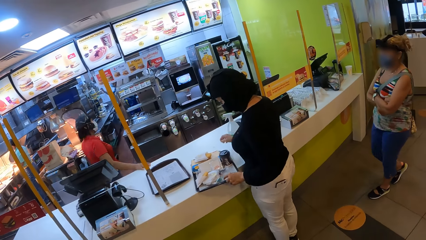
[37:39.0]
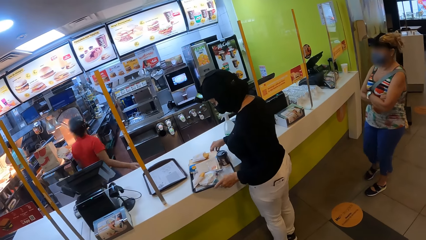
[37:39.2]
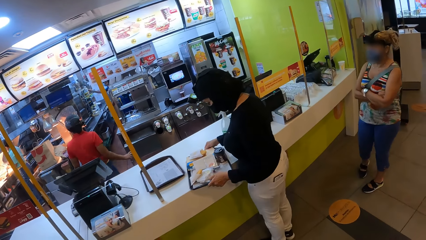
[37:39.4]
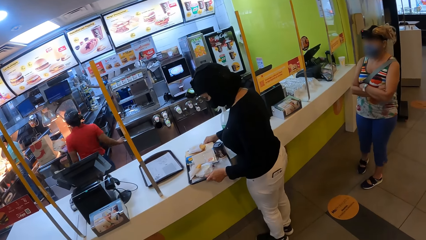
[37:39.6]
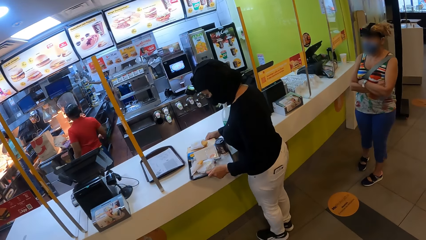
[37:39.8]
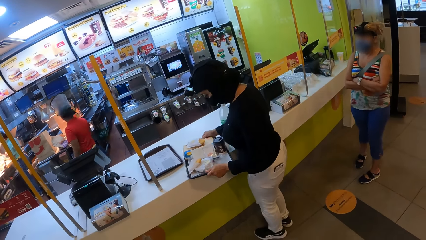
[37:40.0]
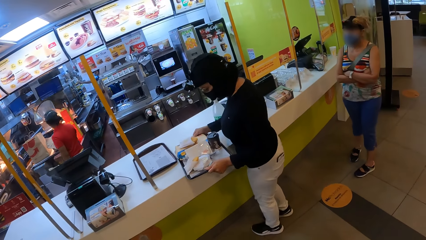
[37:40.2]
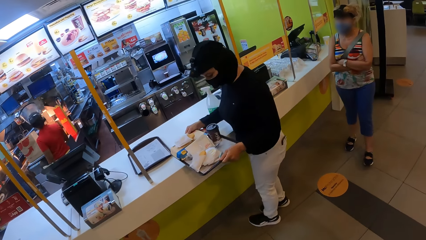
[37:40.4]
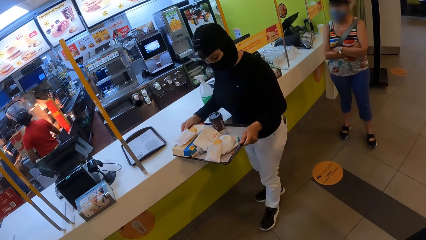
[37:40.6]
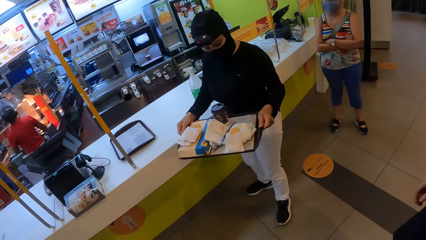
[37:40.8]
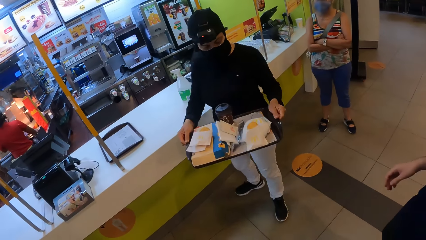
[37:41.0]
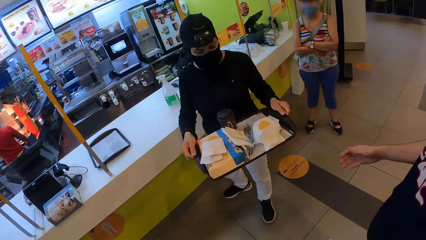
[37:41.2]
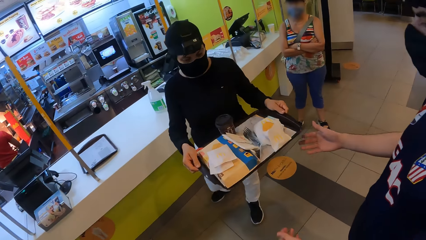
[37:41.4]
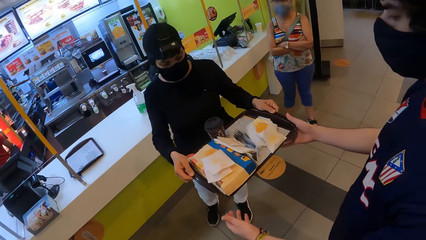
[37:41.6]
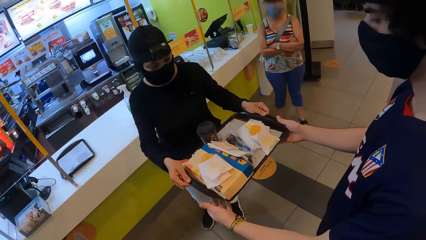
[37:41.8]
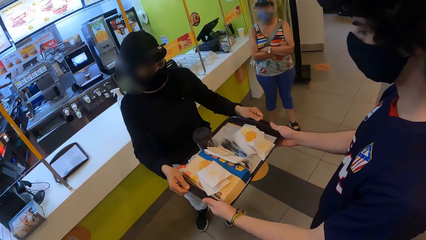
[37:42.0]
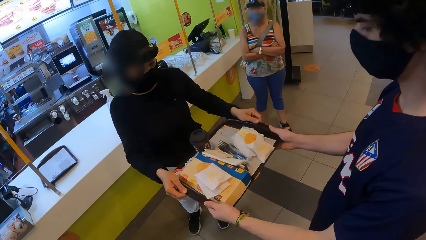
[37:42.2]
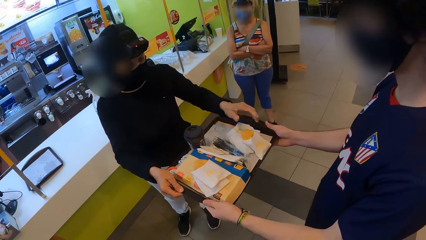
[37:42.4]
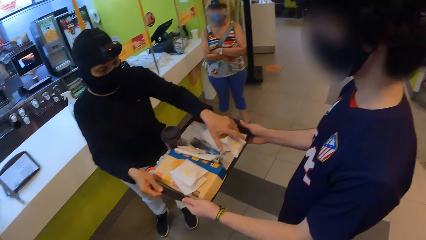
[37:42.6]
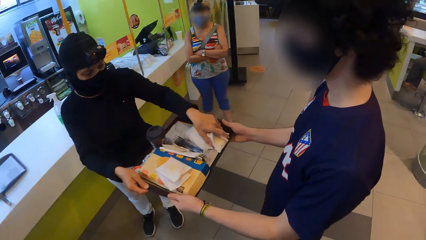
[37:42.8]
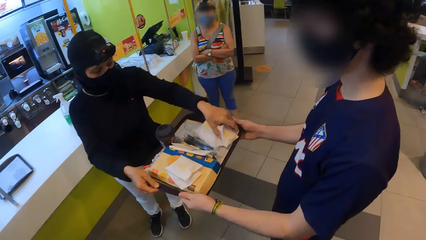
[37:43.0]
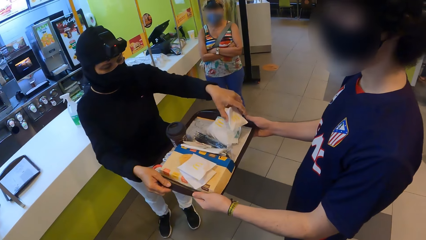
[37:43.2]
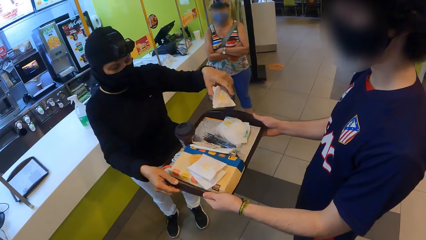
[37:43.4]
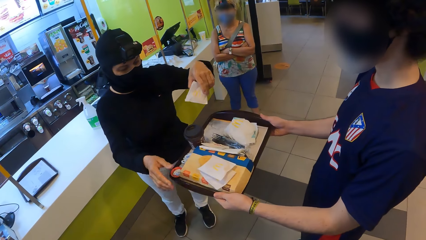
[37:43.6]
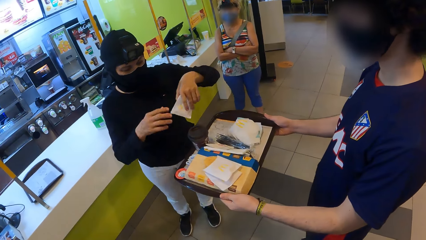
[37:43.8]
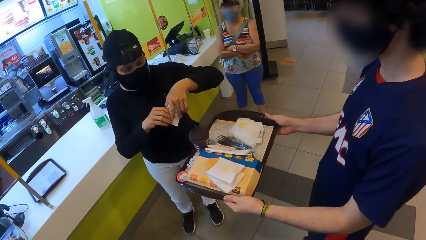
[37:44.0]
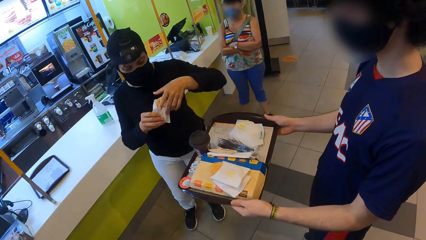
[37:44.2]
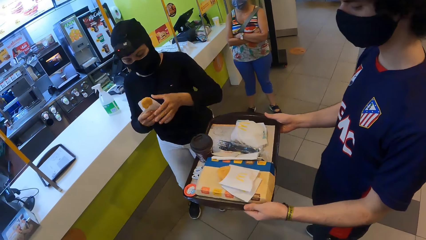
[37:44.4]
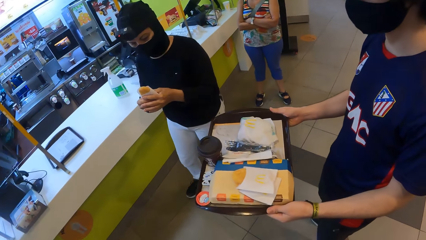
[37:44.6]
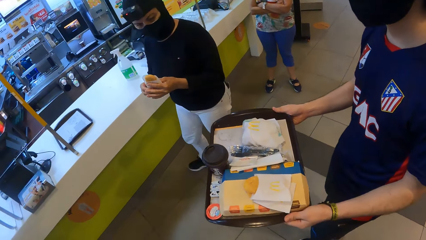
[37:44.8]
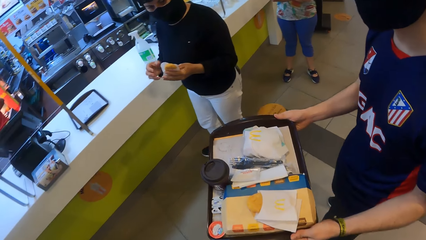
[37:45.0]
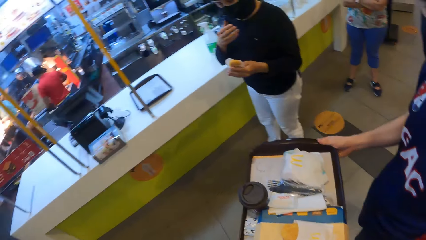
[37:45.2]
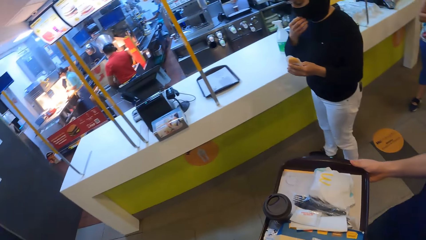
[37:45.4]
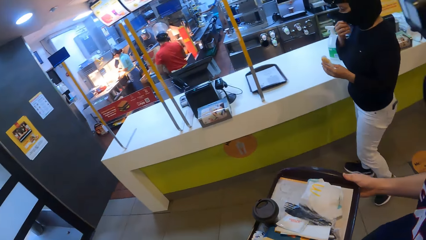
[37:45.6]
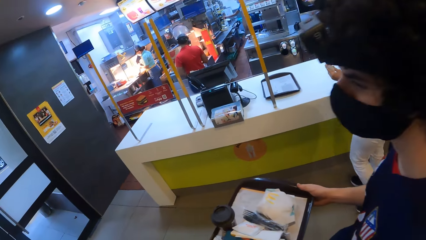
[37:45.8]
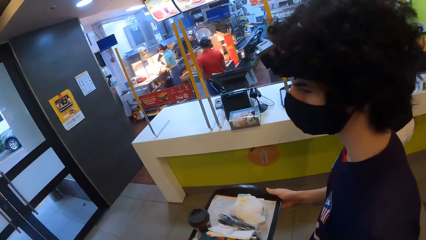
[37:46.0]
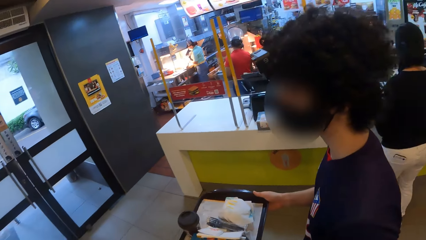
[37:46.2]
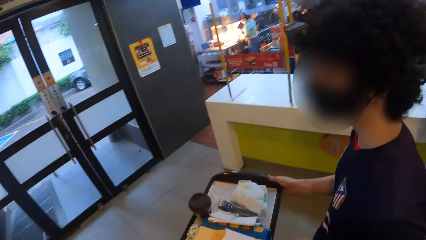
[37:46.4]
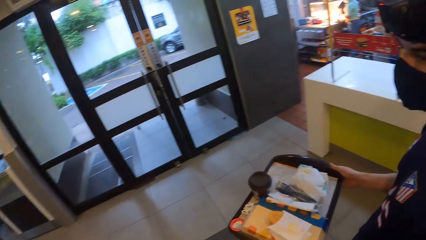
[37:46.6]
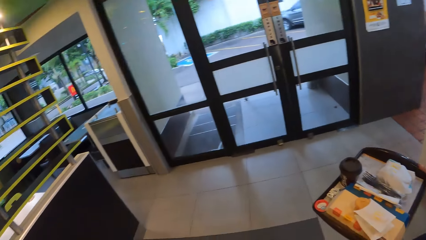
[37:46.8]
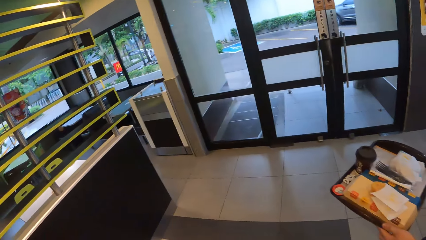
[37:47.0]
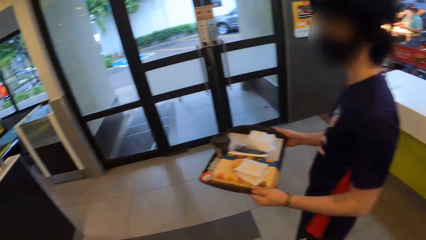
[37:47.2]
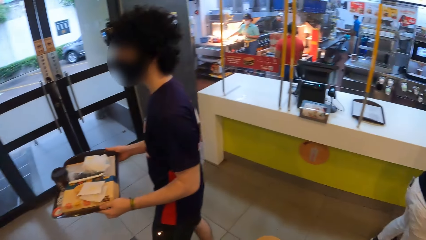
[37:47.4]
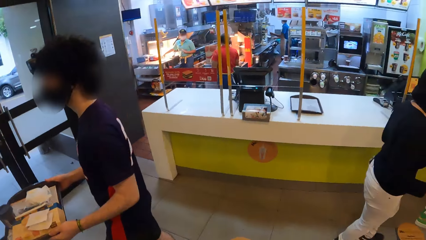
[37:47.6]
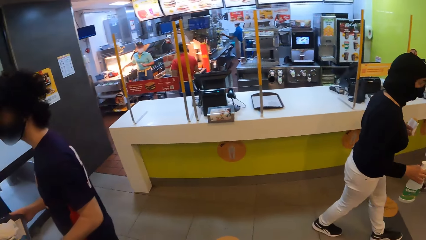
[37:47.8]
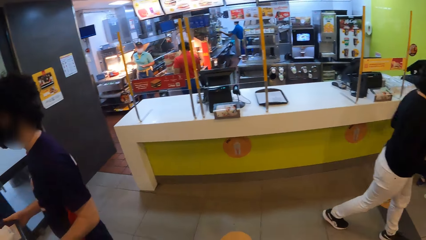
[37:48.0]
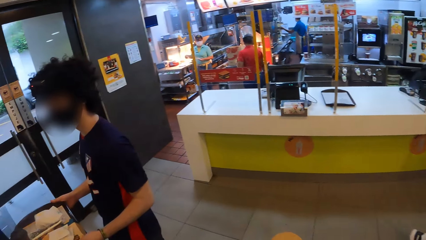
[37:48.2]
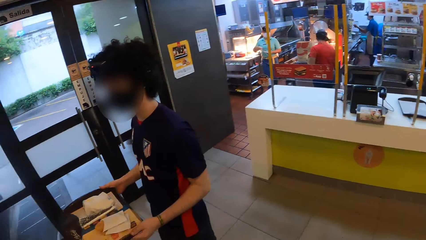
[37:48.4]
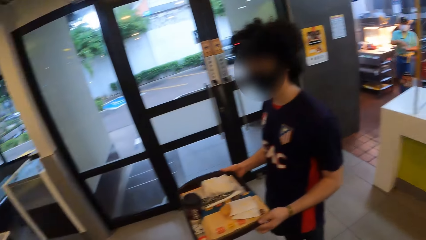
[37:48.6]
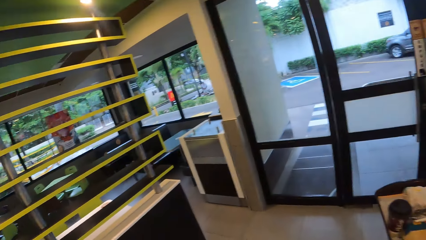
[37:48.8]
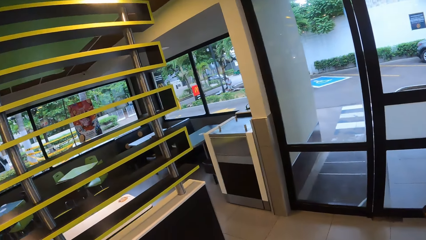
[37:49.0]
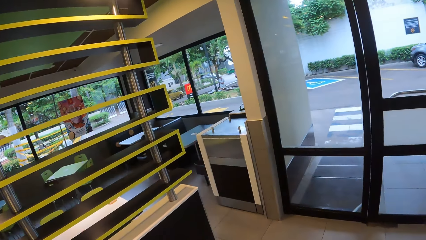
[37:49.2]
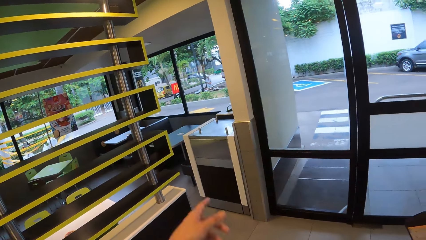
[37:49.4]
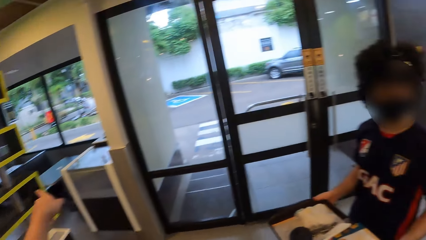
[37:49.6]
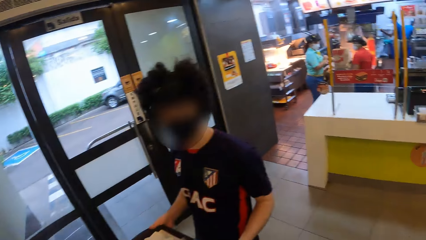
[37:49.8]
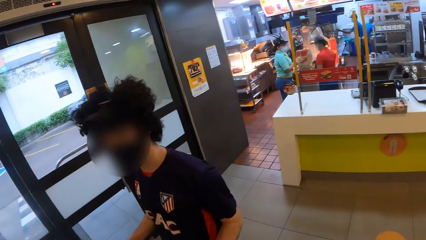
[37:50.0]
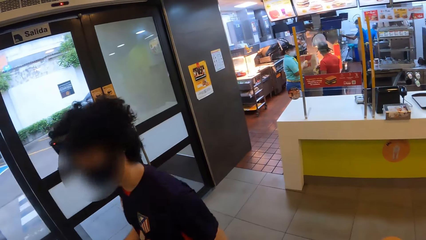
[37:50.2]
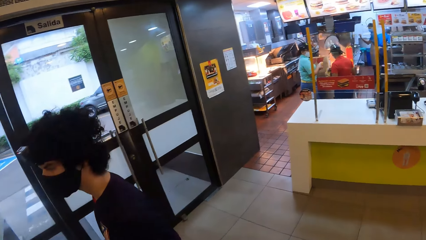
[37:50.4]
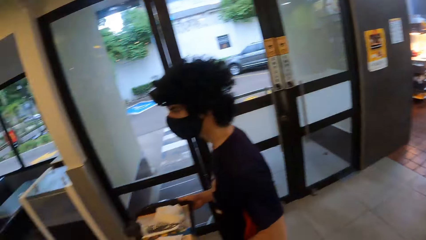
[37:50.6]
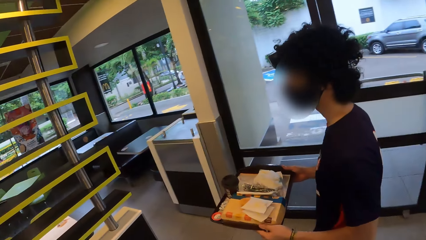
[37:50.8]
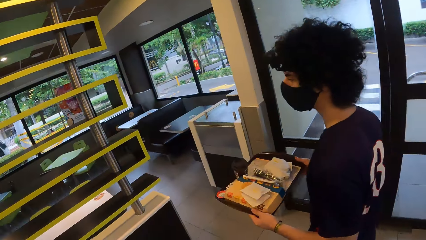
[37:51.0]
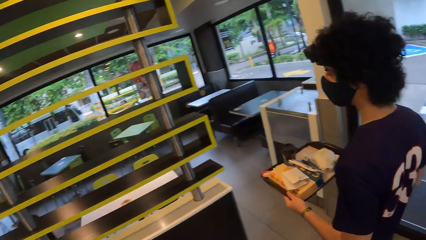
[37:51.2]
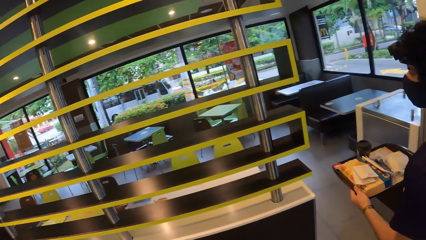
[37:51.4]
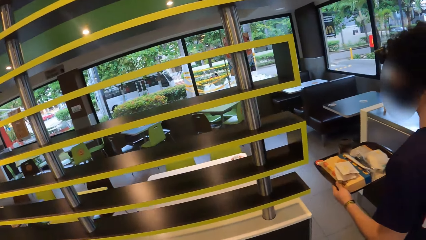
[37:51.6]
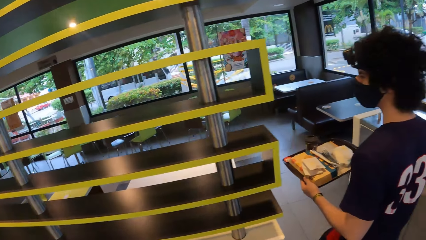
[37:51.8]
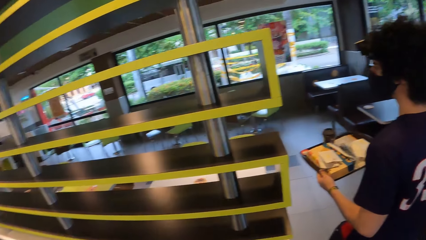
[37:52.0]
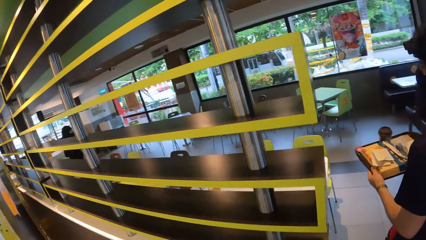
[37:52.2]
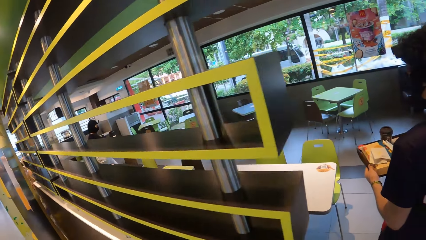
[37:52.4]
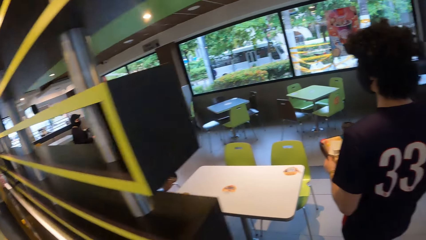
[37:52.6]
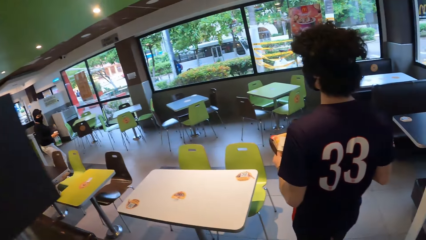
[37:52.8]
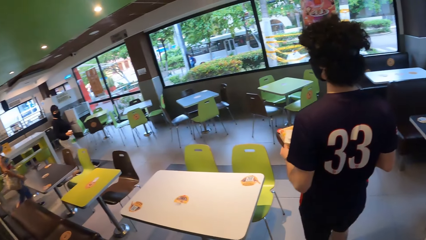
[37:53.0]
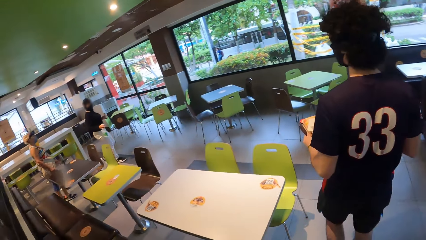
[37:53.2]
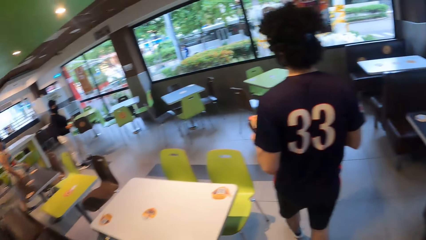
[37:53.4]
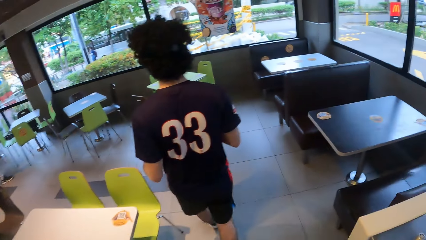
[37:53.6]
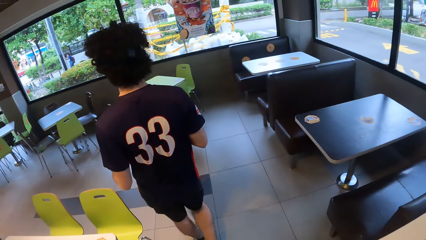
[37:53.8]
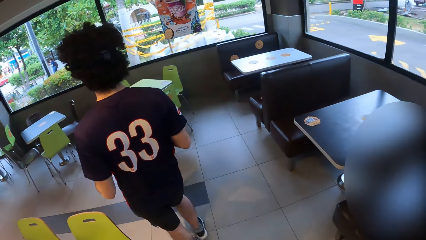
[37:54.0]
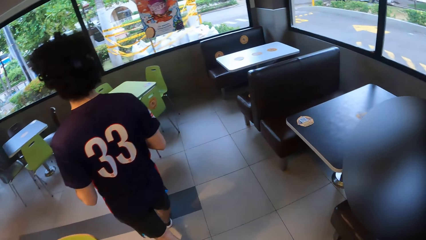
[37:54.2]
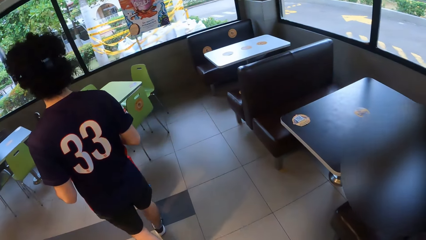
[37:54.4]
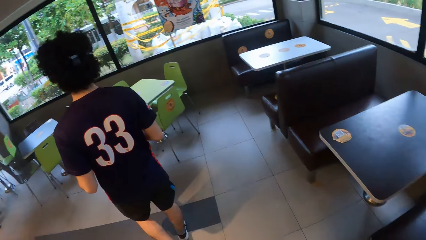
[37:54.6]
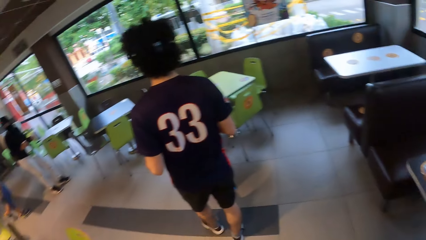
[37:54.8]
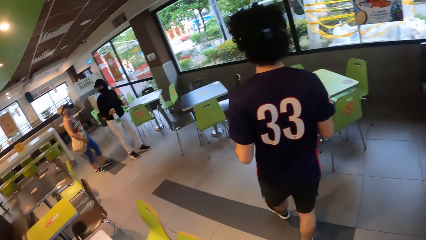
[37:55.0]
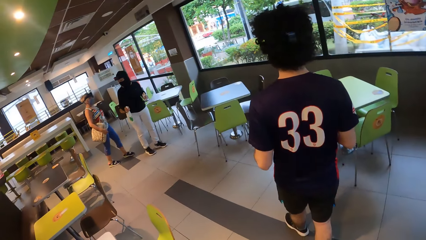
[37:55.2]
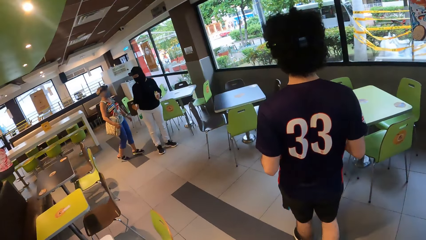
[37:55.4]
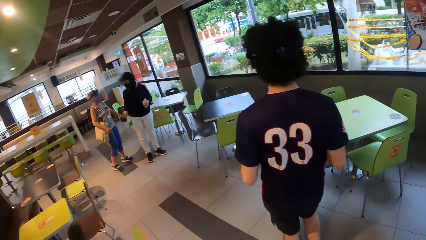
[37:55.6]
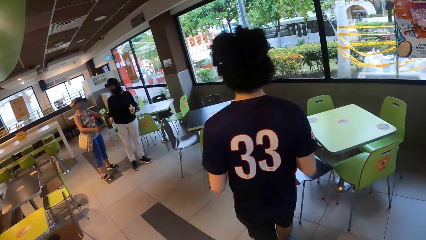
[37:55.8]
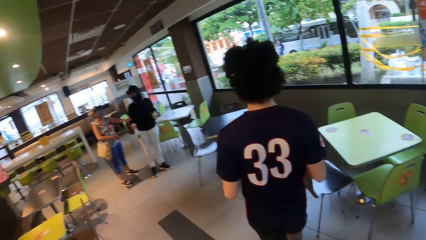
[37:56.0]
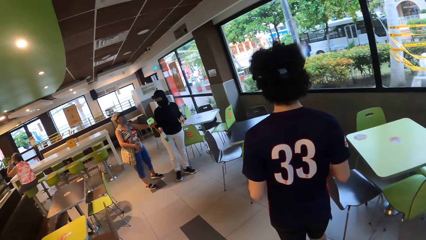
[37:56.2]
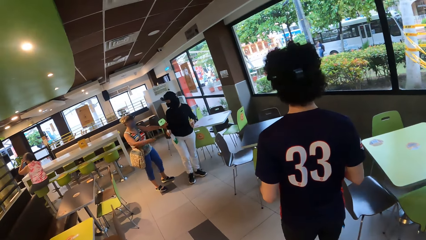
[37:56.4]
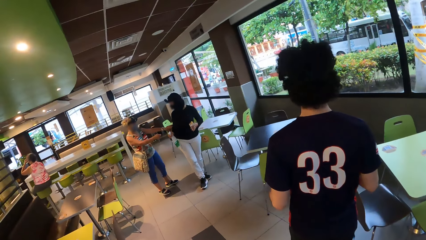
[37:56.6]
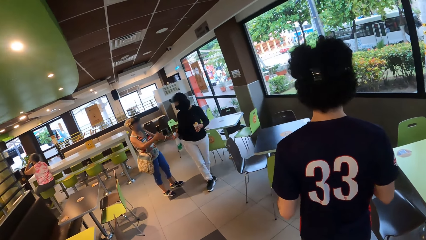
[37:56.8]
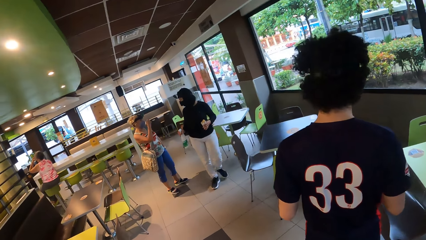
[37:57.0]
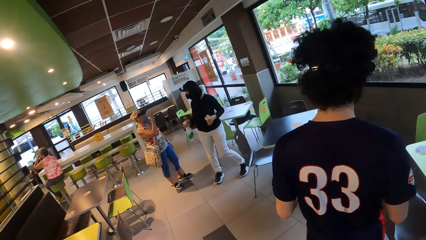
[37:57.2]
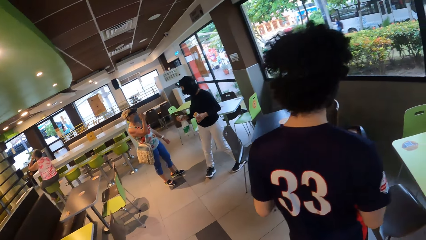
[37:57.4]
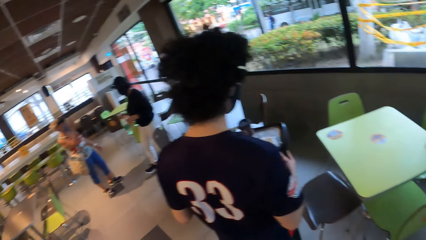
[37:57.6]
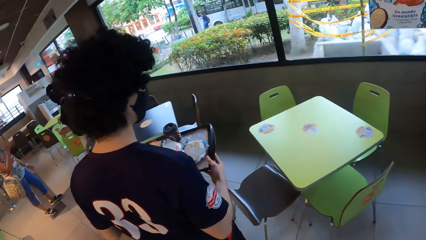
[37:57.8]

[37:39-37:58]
A woman takes the food from the counter, carries the food and passes the food to a person. A man picks up food from the table. The woman takes a snack from the food tray. The camera wearer walks inside a restaurant. They show the person a place to sit.
